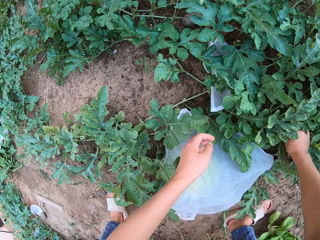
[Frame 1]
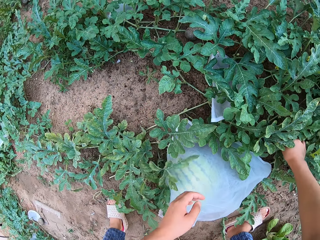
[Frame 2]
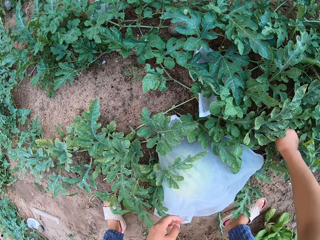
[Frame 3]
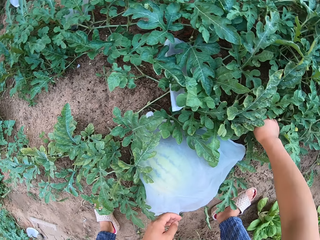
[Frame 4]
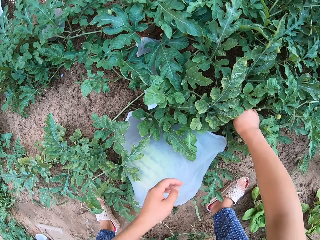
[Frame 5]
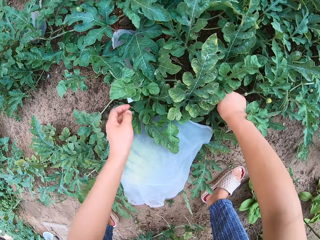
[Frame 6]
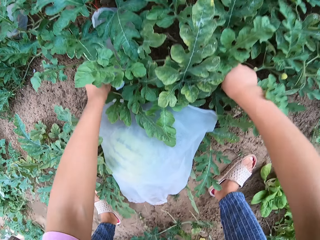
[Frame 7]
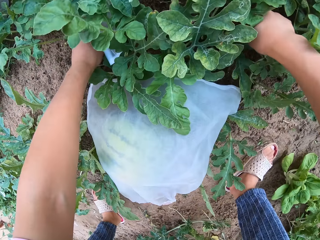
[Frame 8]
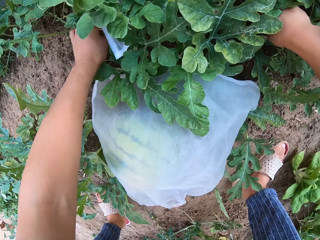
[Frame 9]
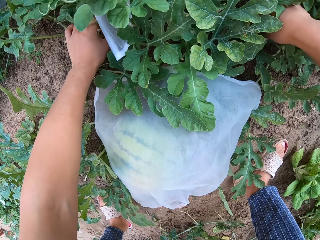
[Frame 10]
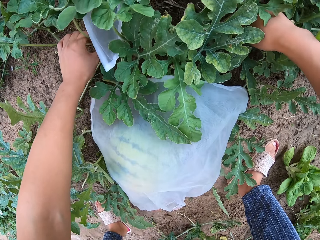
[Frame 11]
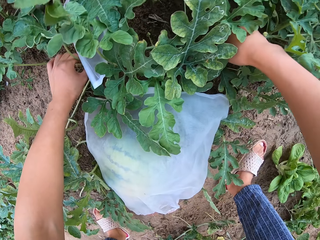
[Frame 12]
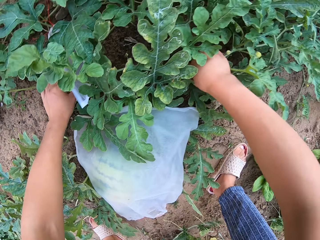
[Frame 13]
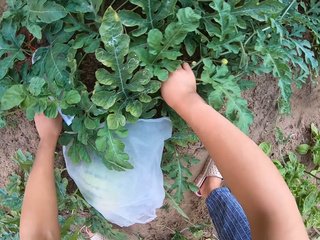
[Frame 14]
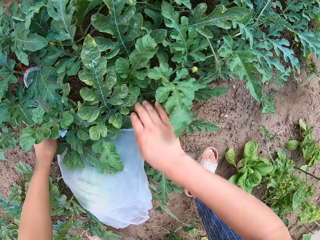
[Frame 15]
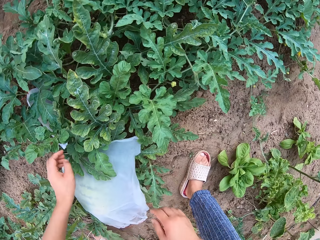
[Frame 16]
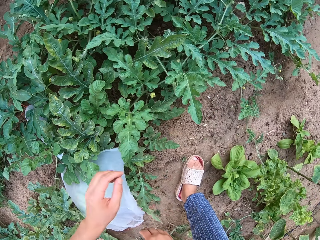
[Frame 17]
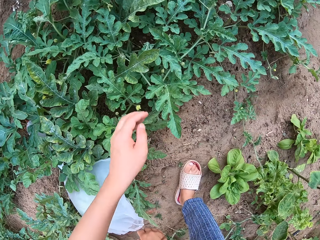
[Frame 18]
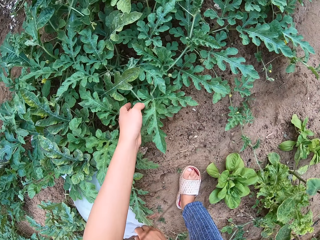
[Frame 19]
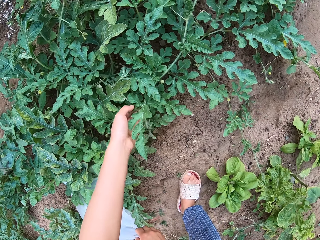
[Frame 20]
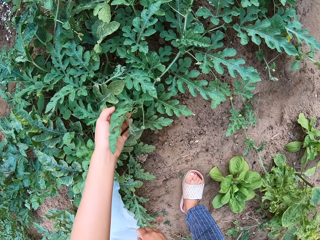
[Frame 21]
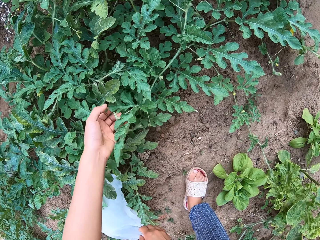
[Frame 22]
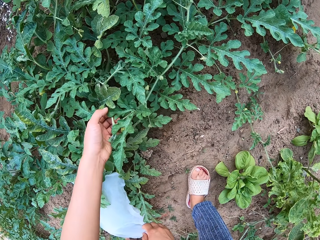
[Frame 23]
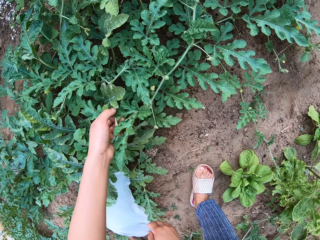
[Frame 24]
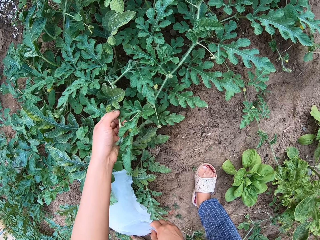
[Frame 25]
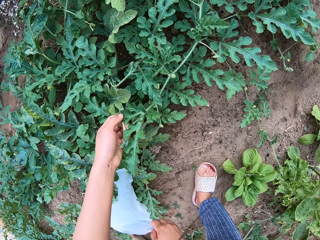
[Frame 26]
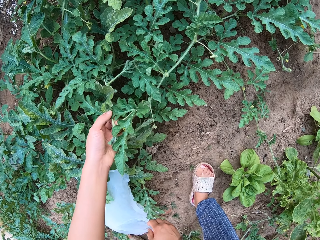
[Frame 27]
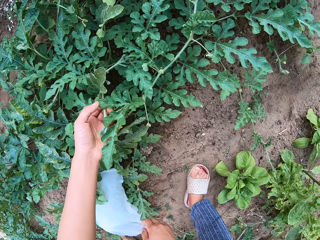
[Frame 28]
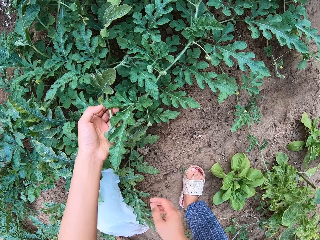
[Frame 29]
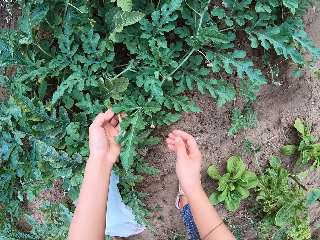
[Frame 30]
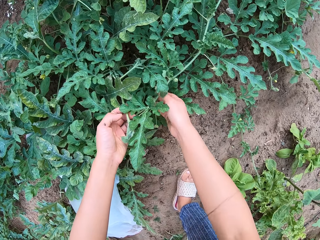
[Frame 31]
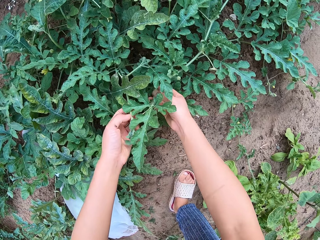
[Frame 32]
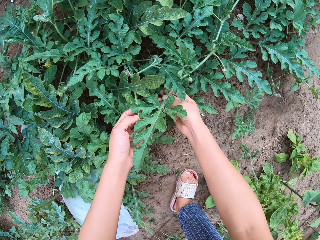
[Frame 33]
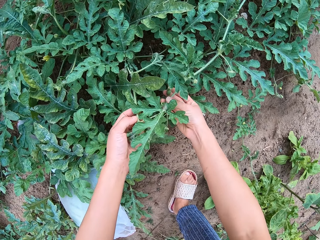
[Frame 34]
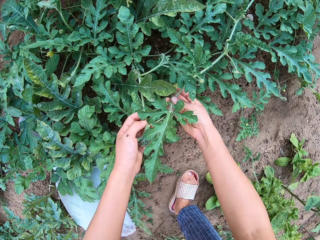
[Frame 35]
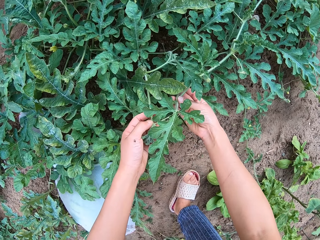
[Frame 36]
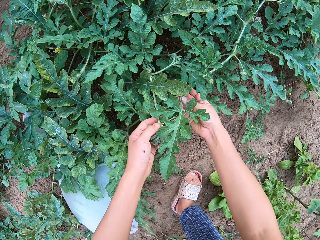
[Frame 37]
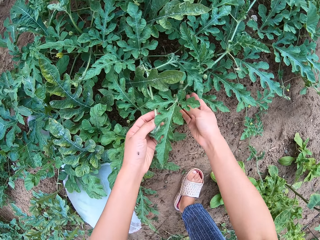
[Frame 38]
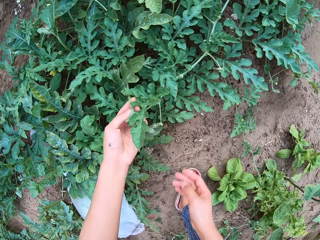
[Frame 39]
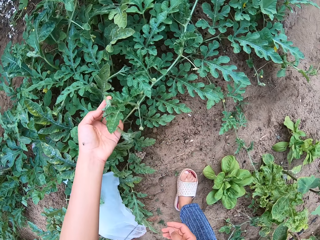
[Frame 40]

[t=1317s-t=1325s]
The camera wearer holds the plant branch.

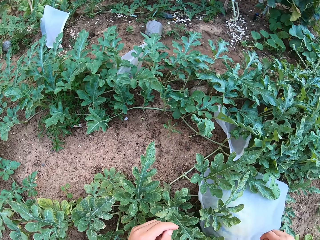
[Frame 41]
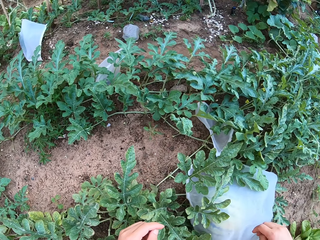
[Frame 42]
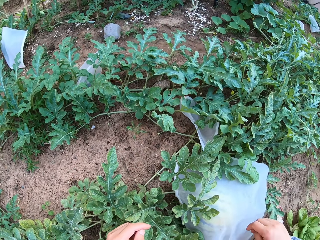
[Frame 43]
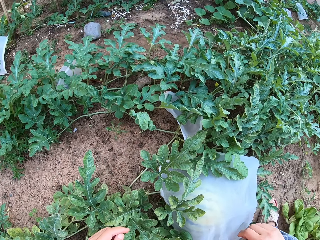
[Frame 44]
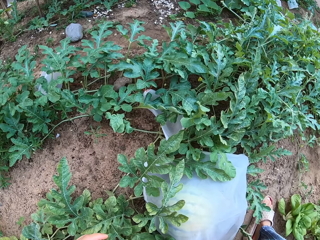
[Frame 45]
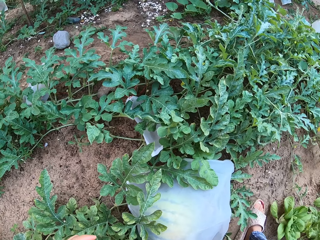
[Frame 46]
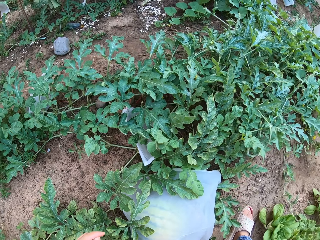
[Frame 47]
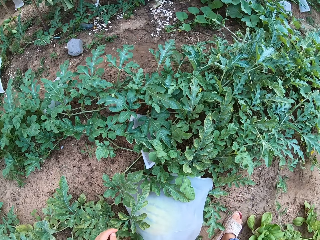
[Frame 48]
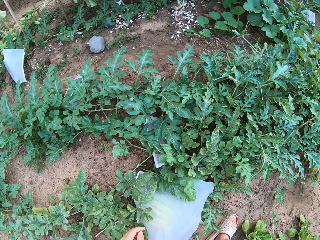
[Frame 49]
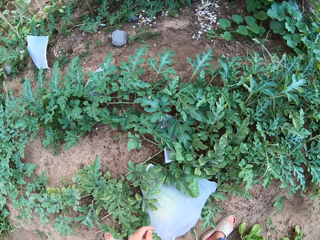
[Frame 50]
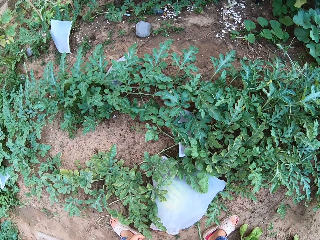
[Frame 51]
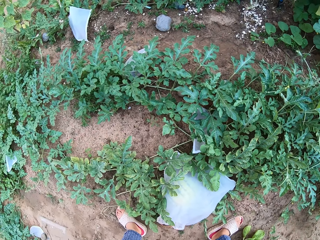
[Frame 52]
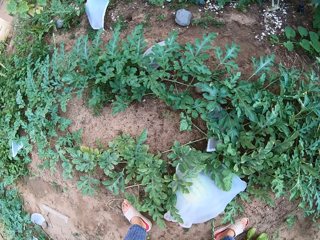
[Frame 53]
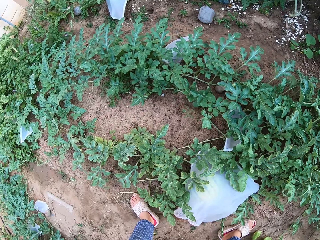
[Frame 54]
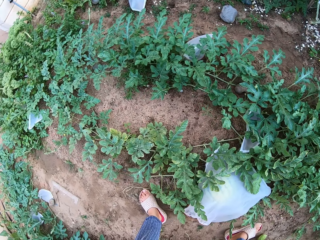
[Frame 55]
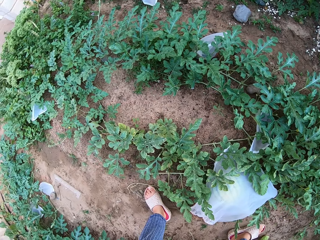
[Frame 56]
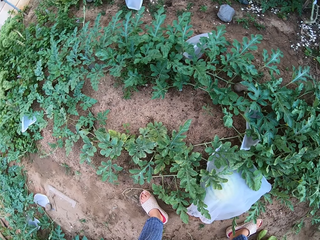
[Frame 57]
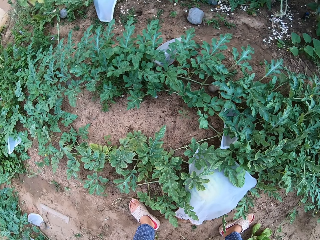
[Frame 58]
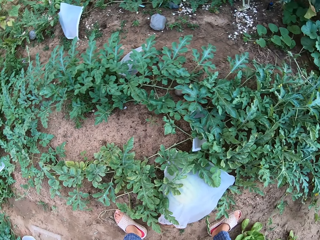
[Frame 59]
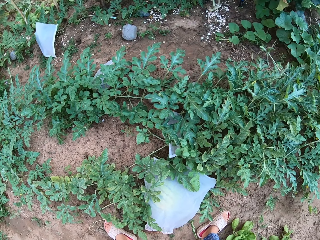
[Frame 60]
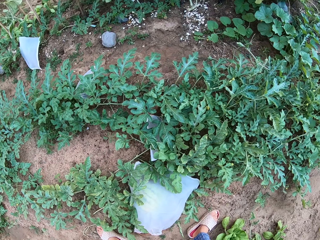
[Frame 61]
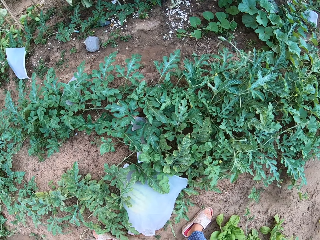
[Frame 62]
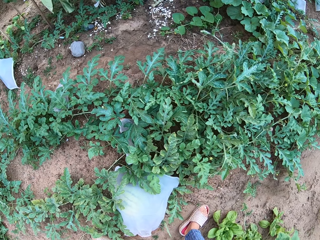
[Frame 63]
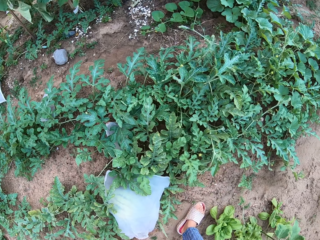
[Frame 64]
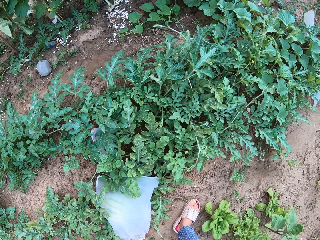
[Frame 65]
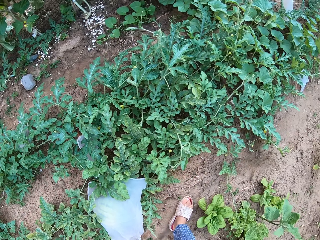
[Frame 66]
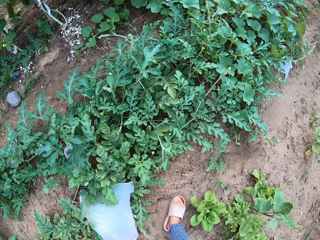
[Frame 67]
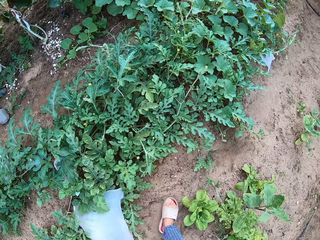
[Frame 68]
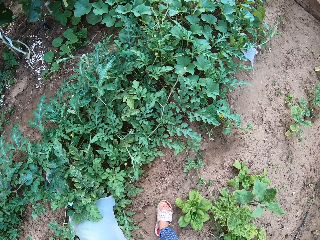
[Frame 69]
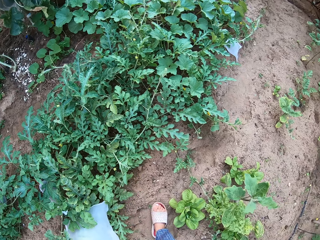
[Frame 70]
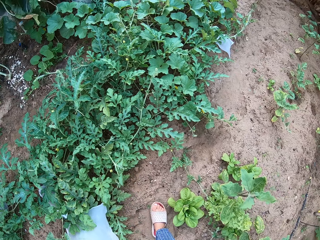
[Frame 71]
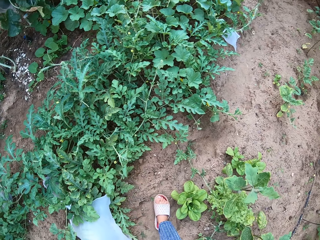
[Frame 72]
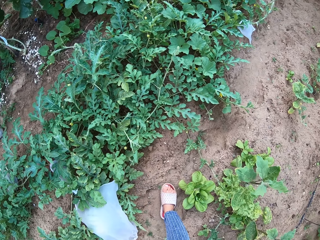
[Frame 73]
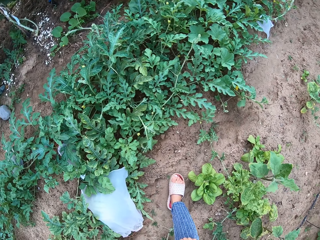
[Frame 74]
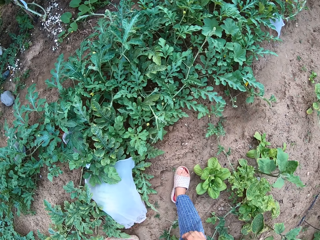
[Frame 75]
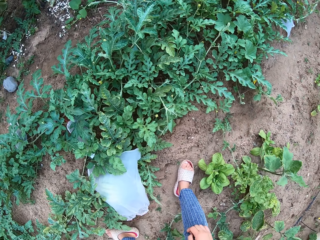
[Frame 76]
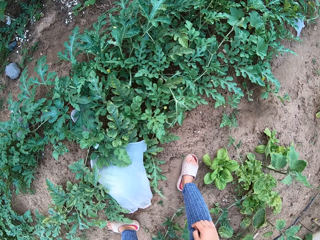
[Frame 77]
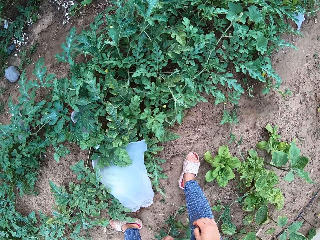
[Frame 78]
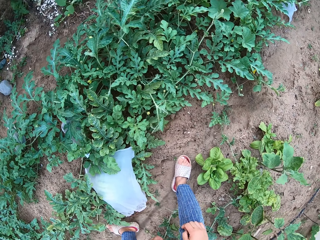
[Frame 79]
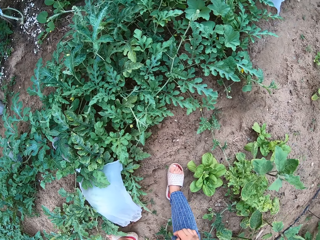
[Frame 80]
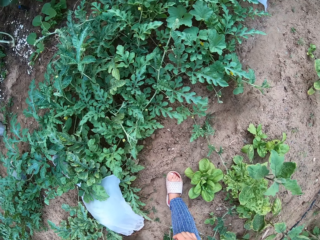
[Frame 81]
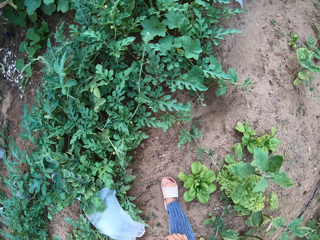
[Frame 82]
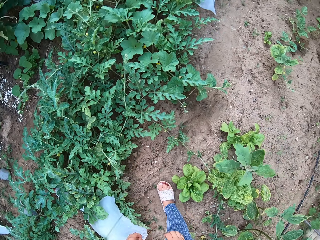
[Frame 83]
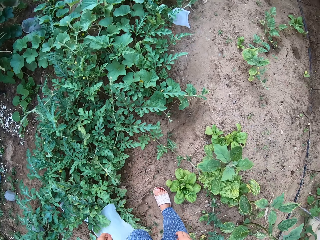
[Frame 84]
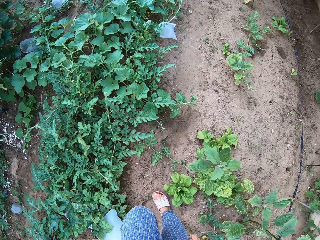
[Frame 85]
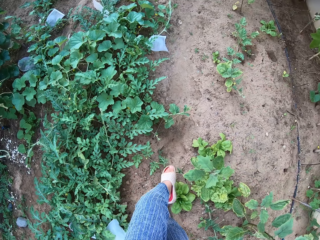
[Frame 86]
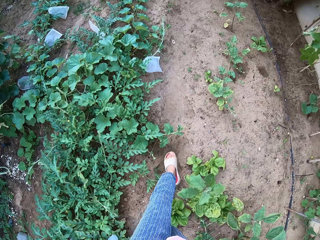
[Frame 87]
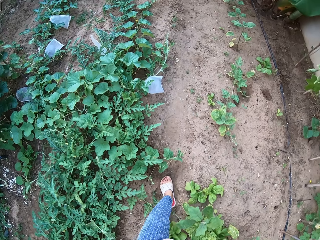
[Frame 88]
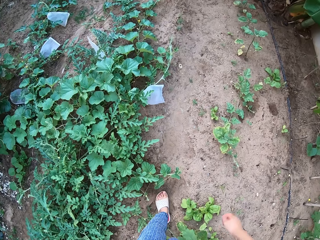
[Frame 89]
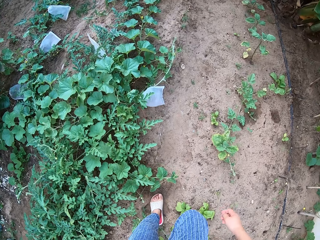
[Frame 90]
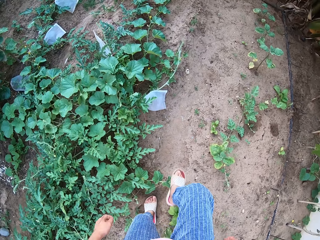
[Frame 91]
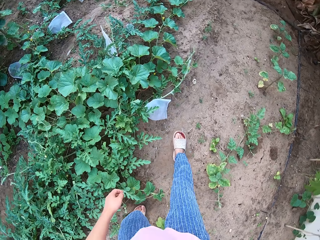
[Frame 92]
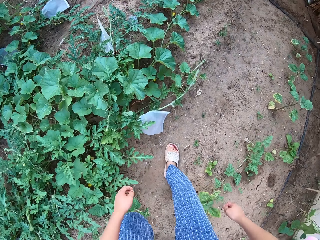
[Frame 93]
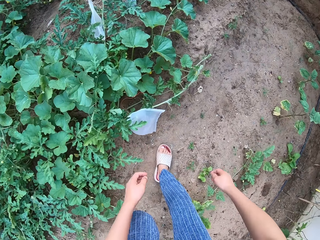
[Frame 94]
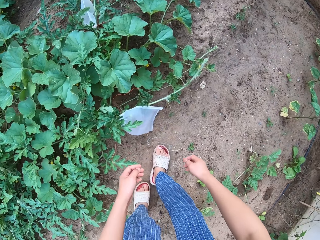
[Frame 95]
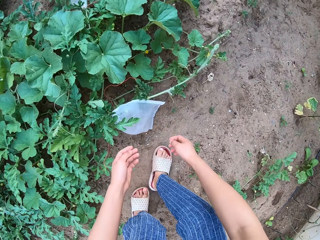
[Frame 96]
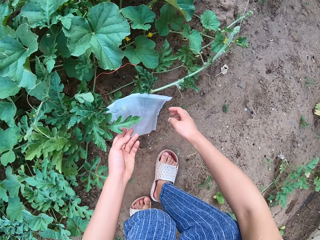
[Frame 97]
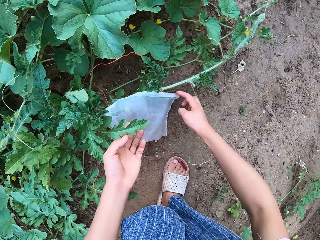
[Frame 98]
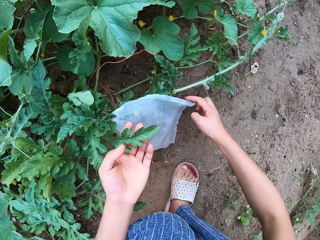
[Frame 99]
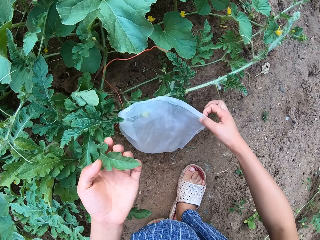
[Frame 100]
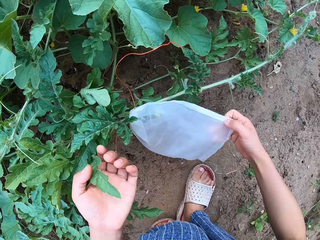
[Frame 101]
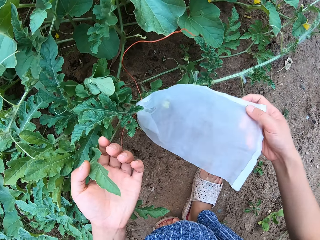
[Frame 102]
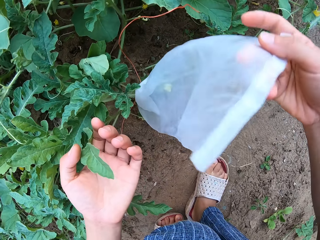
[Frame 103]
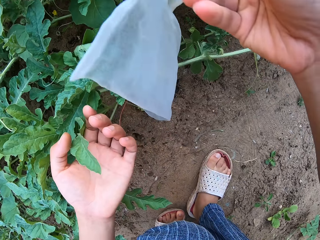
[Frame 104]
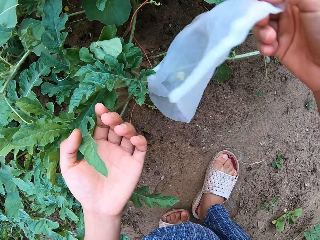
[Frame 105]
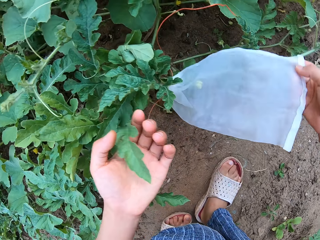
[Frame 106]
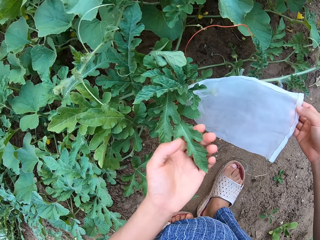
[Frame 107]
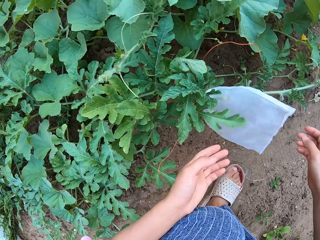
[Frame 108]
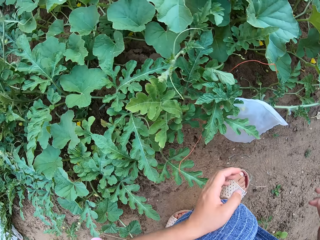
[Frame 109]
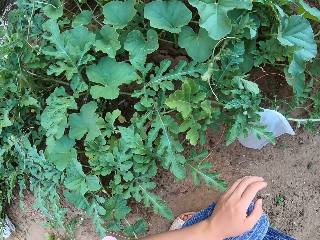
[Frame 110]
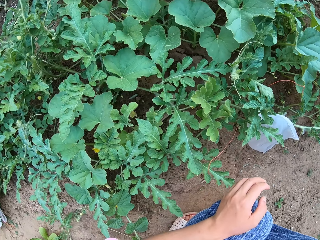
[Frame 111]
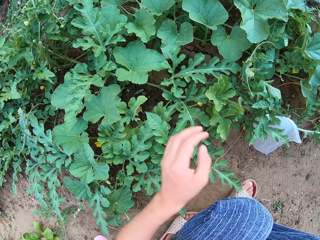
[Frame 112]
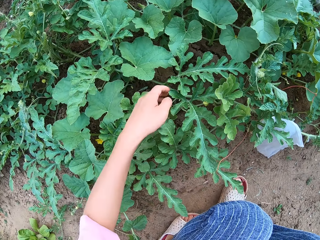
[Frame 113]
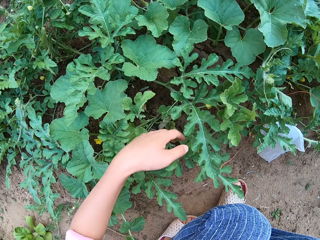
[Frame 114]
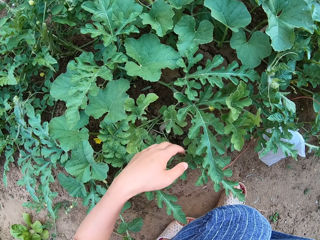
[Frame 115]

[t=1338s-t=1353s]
The camera wearer stands up. They look around the garden. They walk in the garden. They bend down. They turn the nylon. They grab the cellophane bag.
